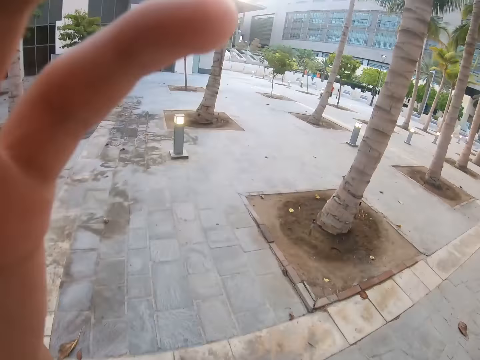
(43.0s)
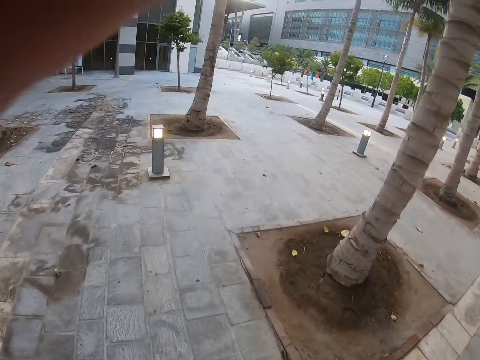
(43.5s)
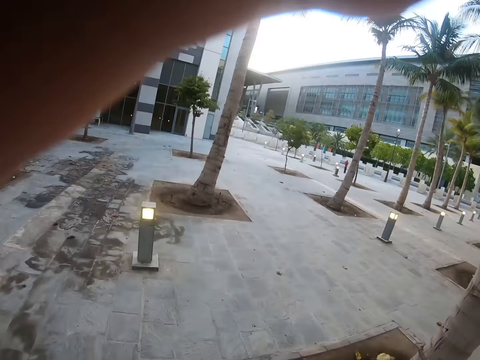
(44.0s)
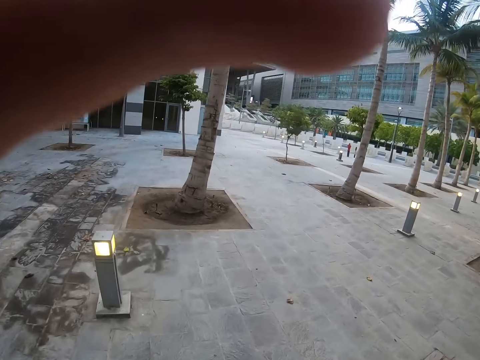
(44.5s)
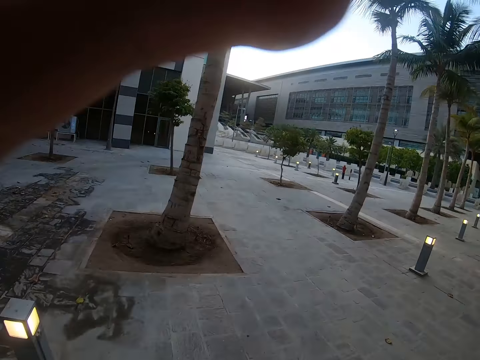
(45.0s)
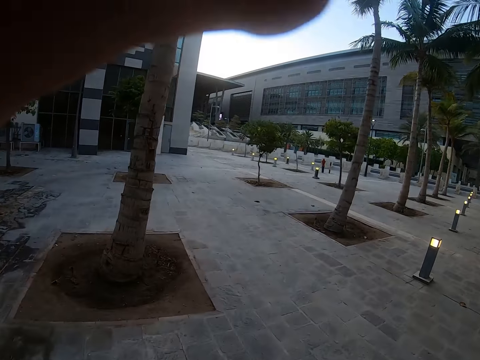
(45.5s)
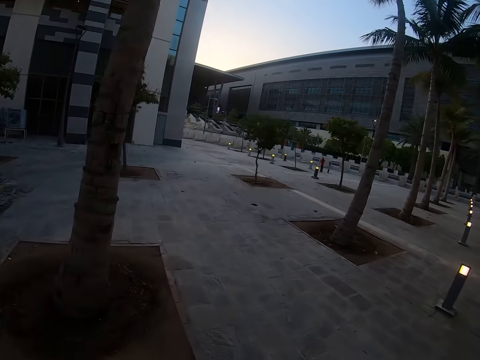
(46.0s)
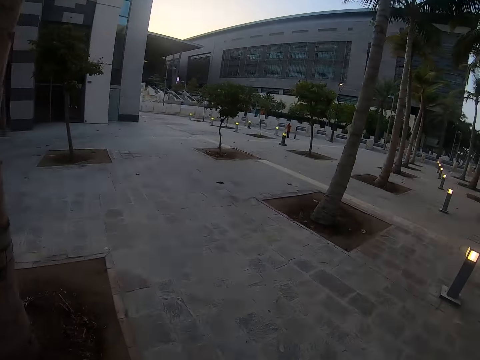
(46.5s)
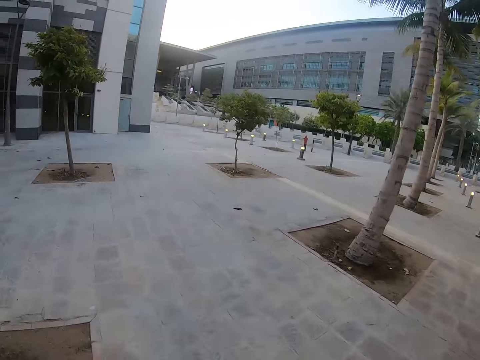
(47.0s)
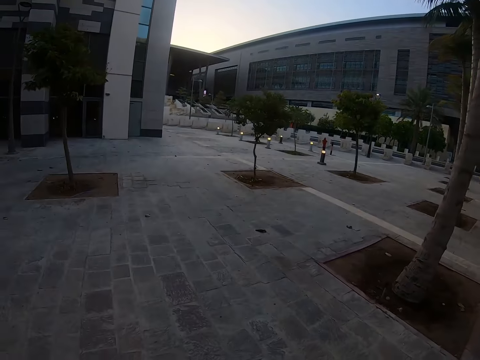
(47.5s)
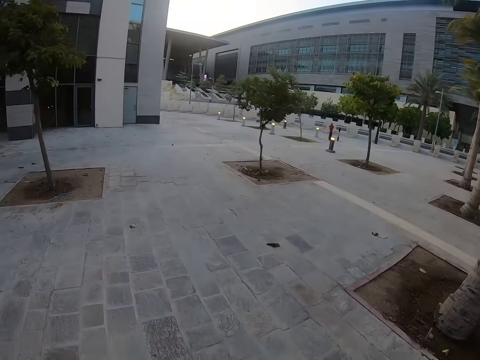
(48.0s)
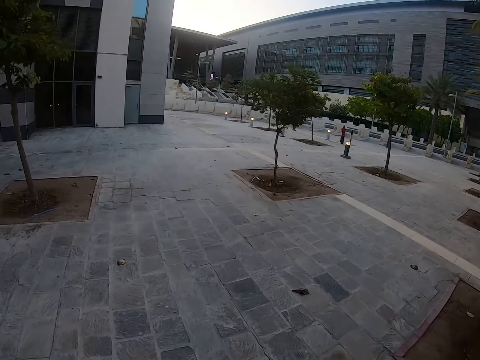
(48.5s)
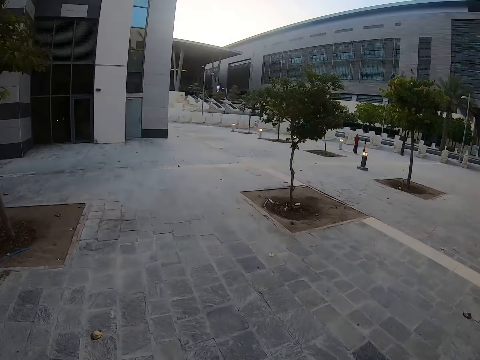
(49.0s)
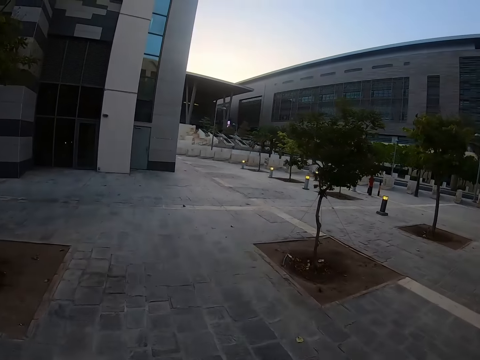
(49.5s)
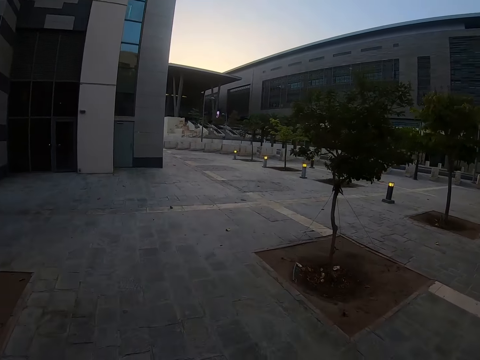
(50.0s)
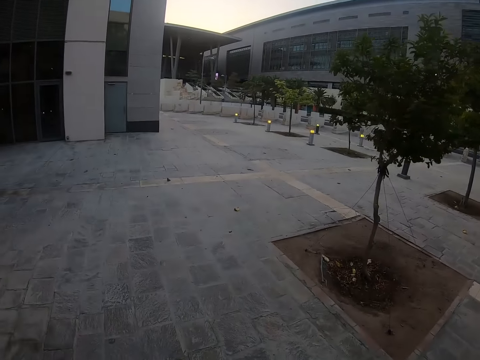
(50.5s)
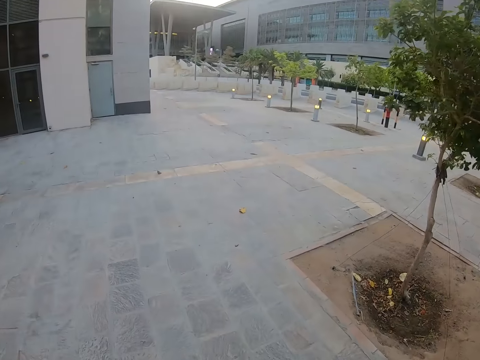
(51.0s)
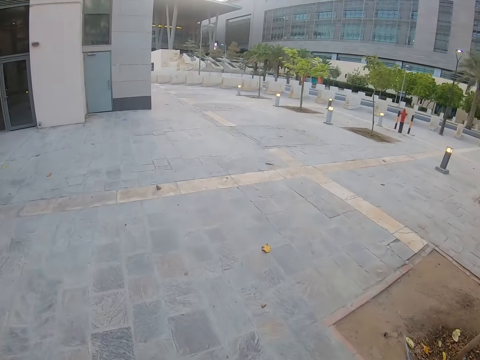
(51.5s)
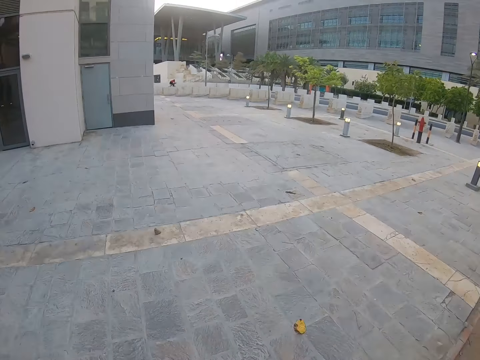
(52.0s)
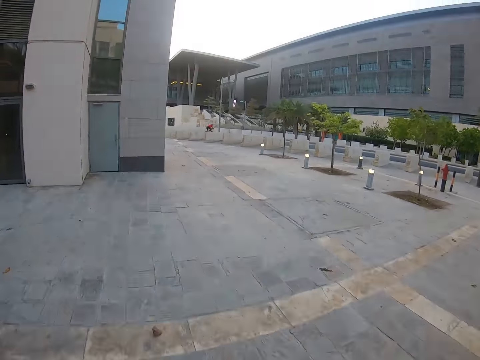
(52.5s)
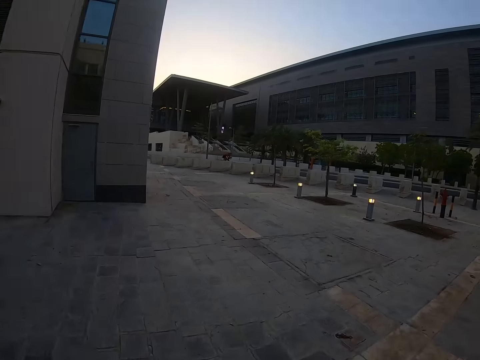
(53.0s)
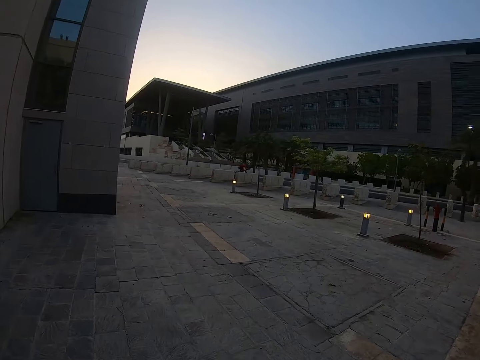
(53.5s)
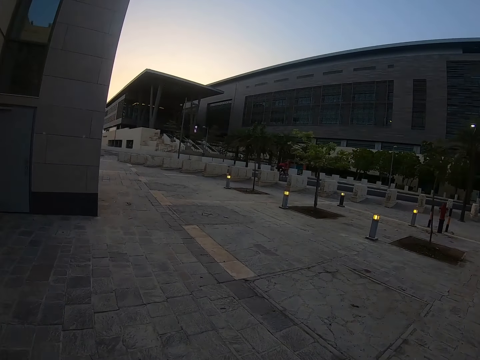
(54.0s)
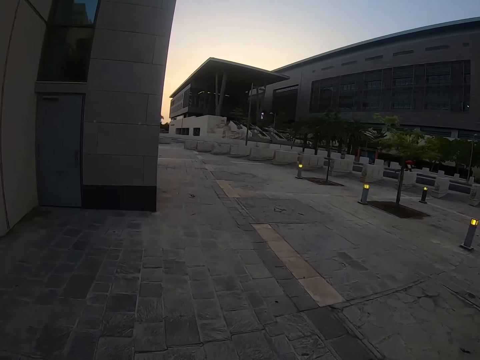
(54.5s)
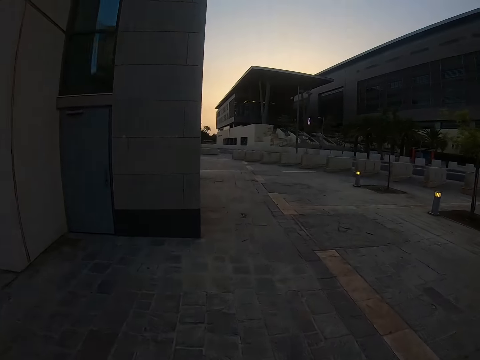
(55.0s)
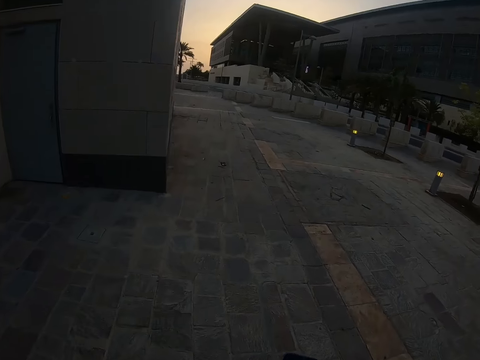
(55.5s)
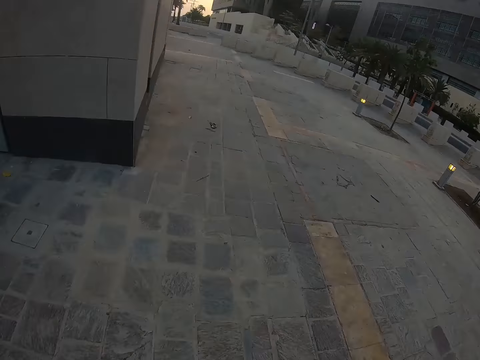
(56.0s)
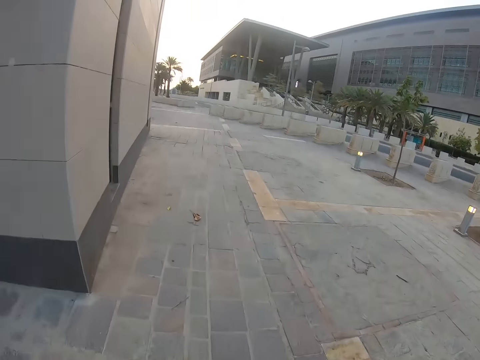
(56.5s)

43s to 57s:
The camera wearer walks on the pavement. They move the hands up. They adjust the camera. They walk down the streets. They walk on the pavement.

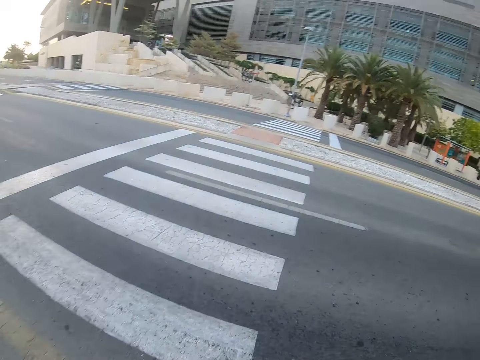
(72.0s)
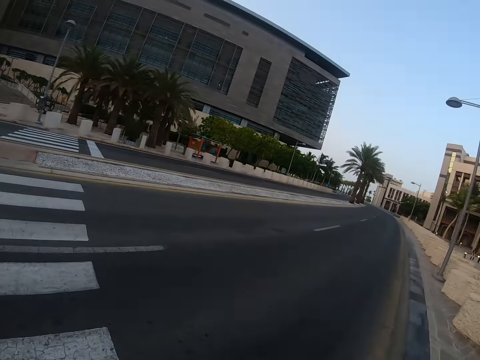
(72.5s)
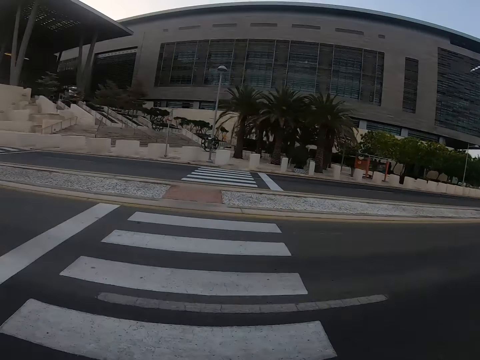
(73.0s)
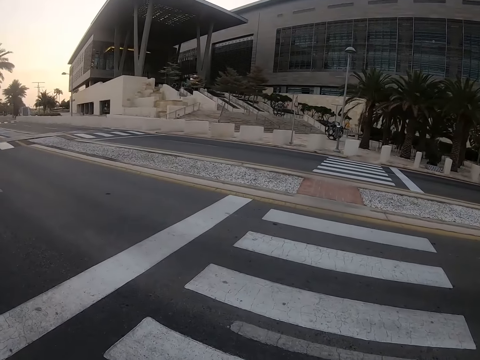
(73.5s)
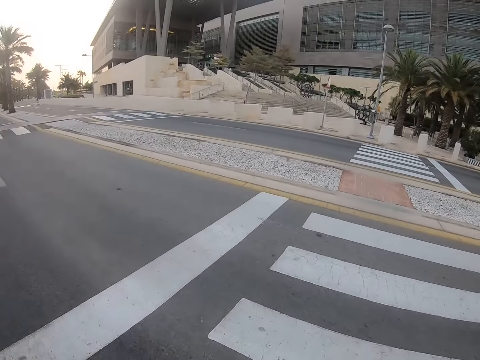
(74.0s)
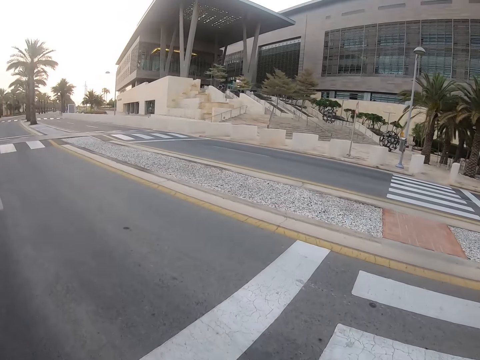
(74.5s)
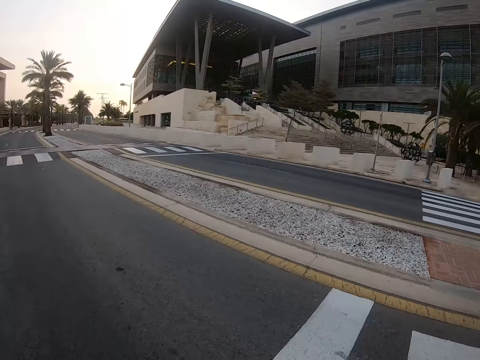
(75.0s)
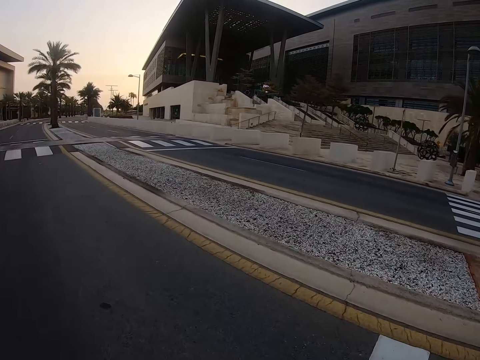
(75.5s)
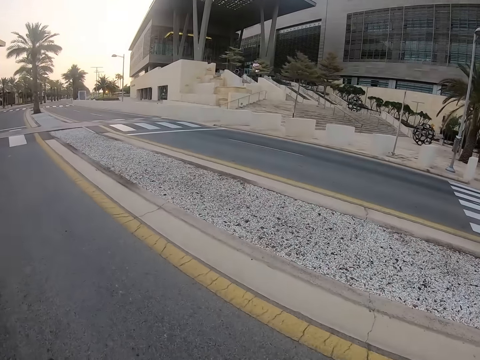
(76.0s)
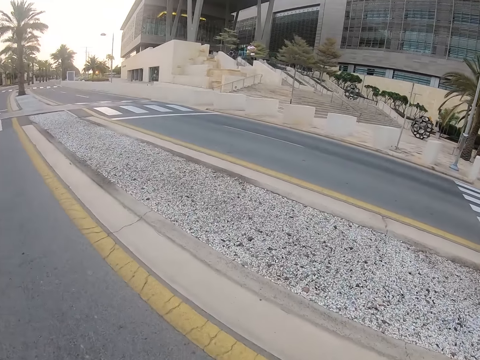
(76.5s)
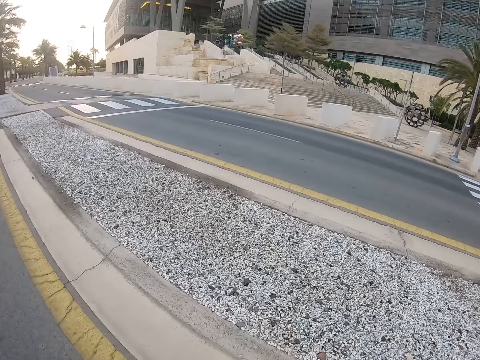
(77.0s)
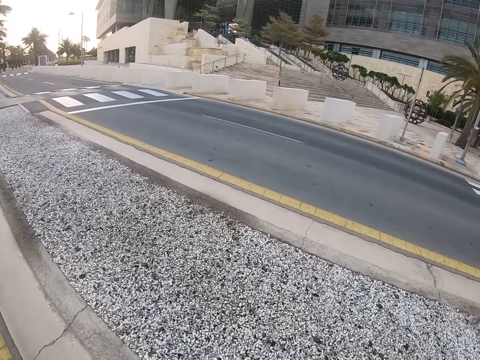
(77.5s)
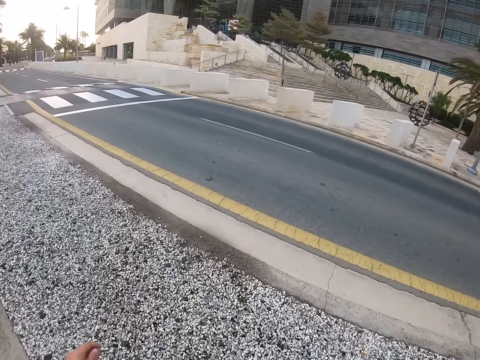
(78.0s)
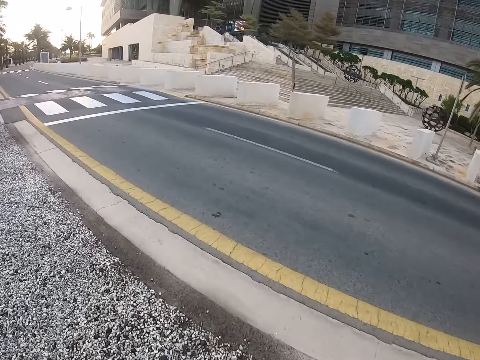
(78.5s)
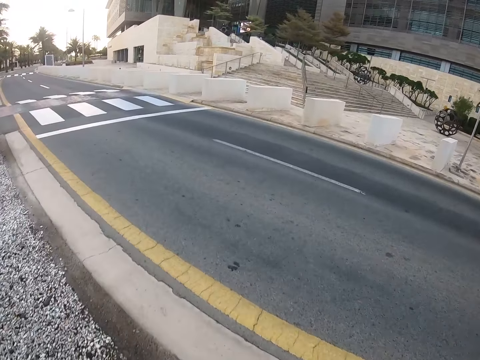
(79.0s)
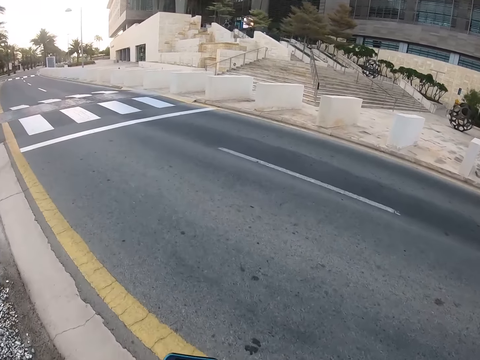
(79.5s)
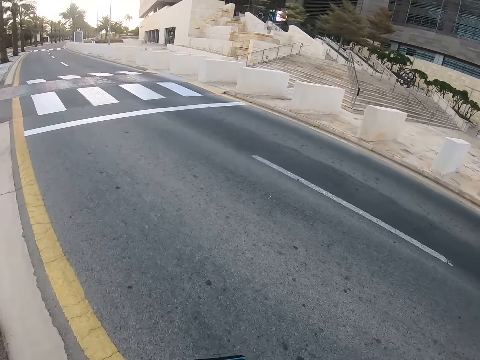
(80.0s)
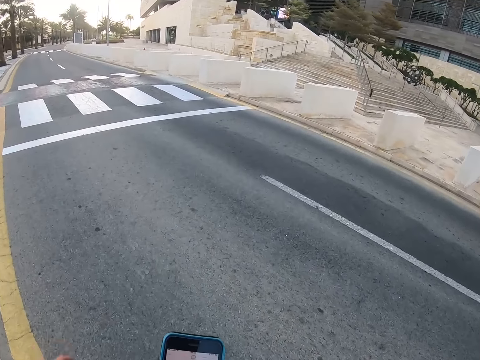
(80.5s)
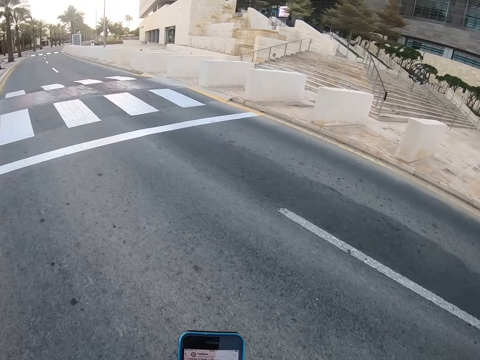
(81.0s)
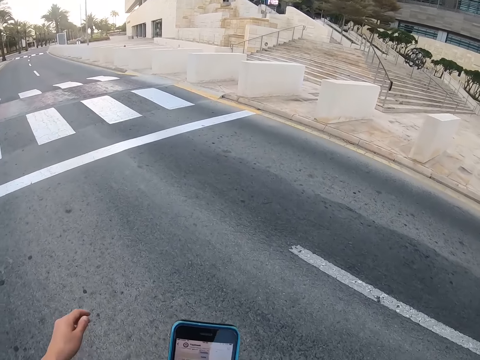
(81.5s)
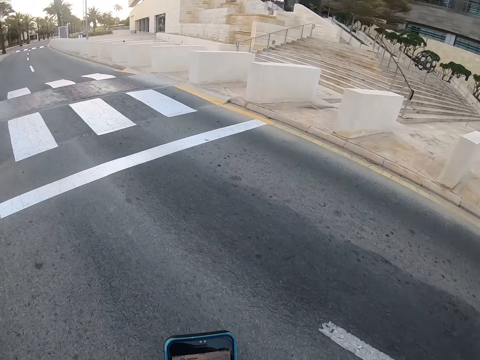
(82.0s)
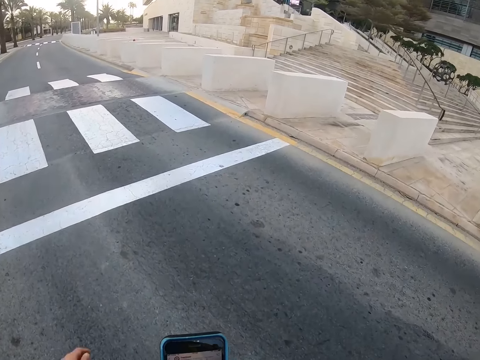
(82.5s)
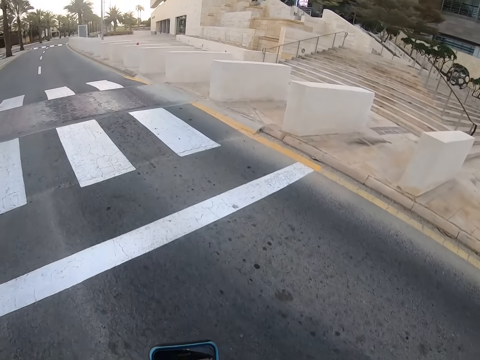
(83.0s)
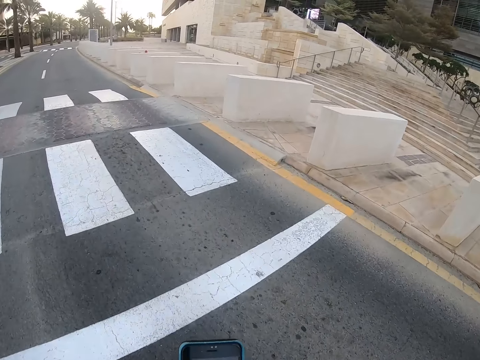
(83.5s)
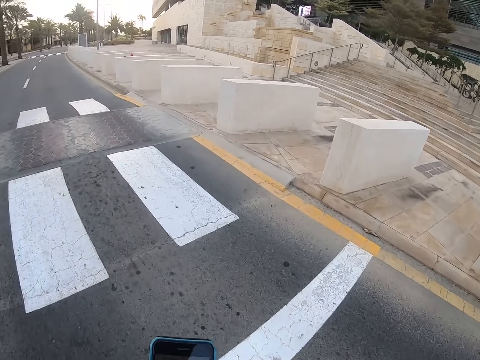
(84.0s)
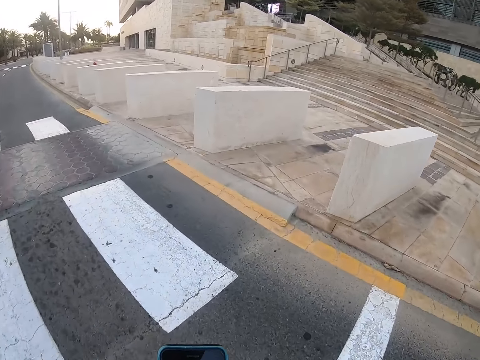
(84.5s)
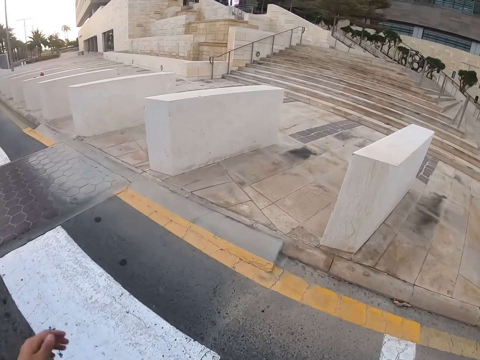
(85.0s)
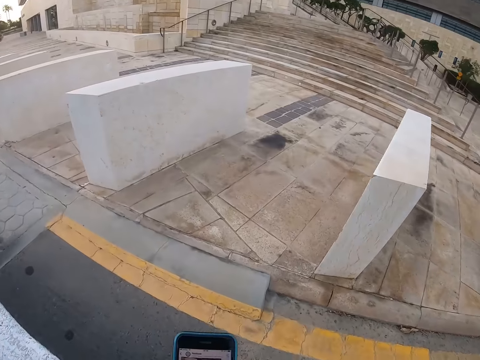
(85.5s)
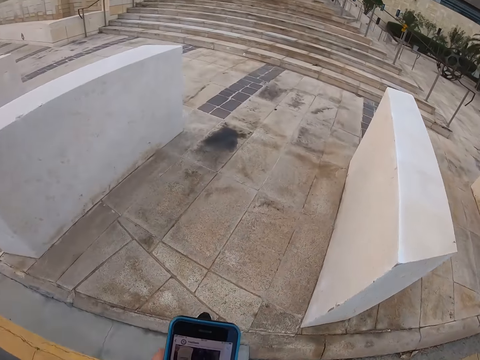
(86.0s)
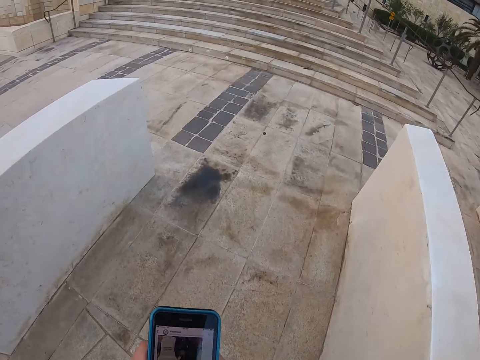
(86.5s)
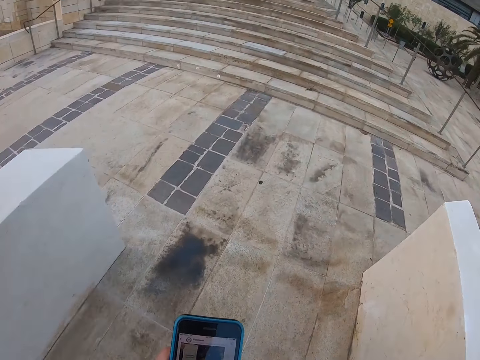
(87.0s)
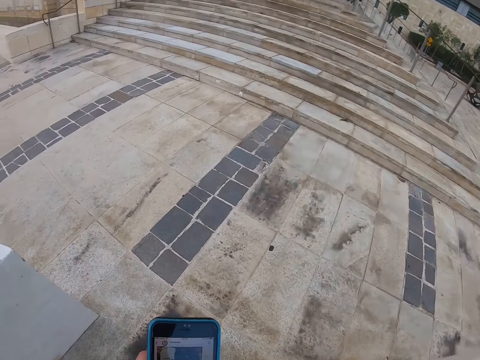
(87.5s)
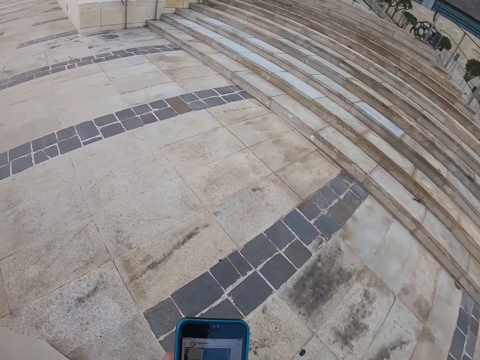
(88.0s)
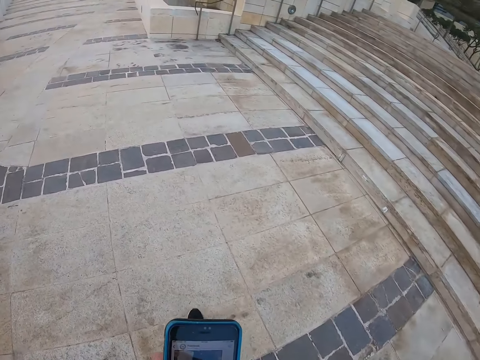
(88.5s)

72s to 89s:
The camera wearer crosses the road. They hold the phone. They scroll the phone.
